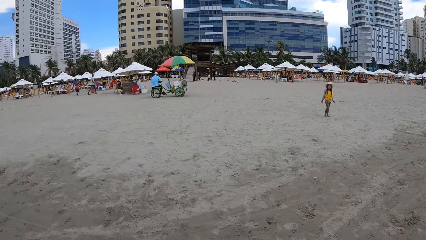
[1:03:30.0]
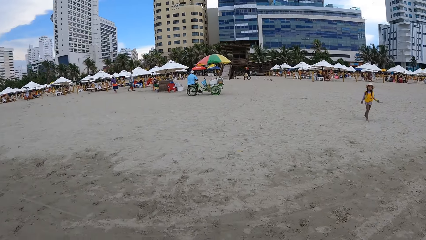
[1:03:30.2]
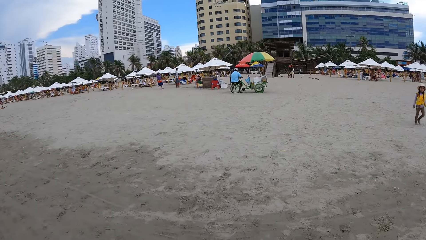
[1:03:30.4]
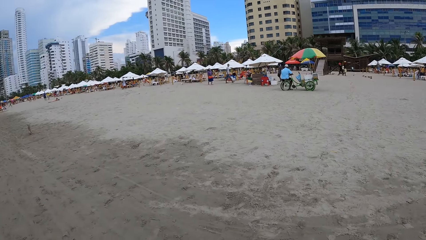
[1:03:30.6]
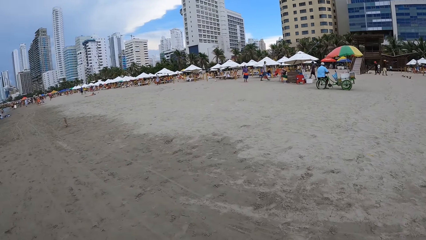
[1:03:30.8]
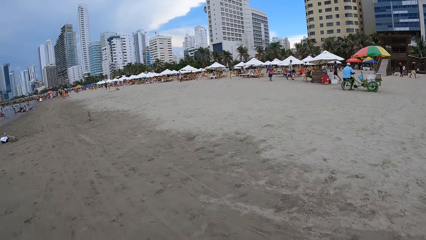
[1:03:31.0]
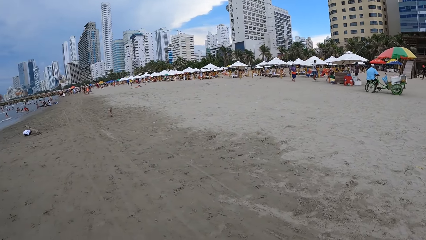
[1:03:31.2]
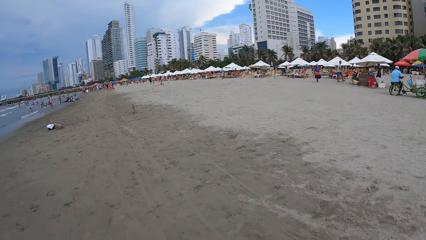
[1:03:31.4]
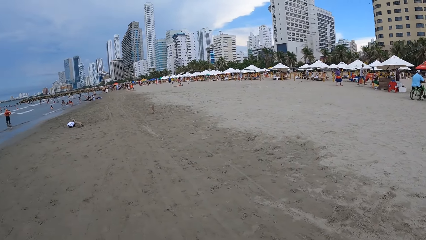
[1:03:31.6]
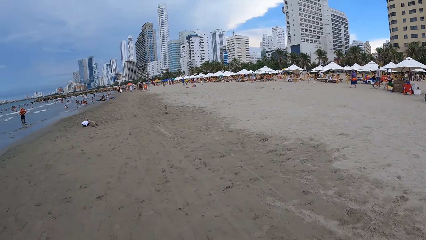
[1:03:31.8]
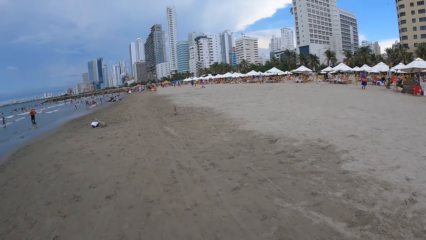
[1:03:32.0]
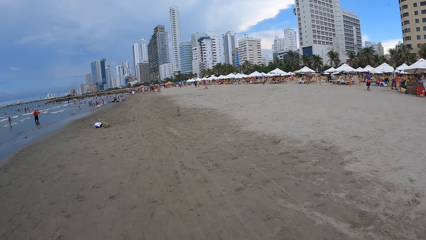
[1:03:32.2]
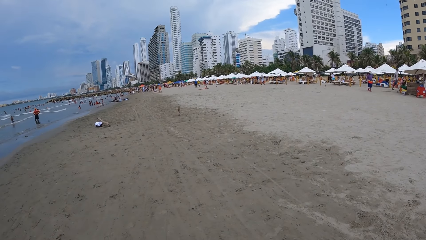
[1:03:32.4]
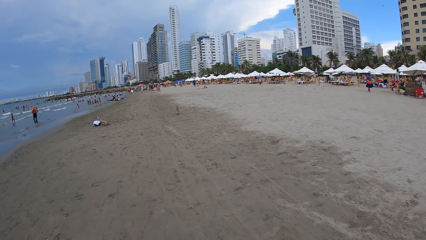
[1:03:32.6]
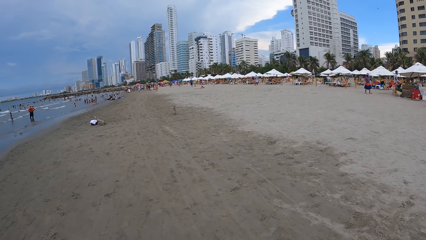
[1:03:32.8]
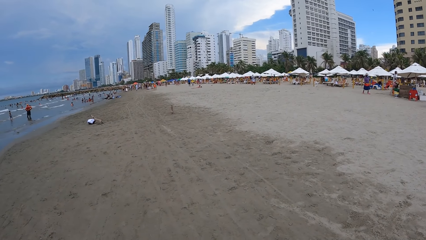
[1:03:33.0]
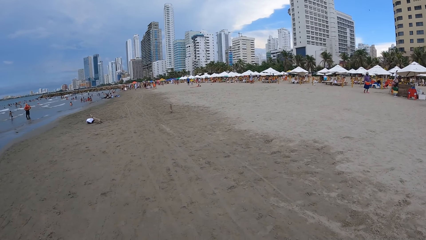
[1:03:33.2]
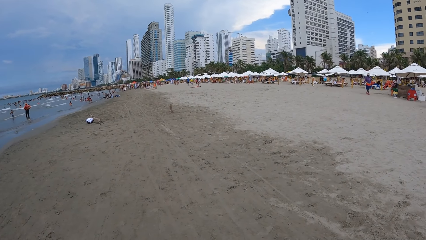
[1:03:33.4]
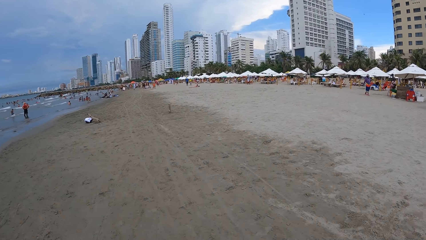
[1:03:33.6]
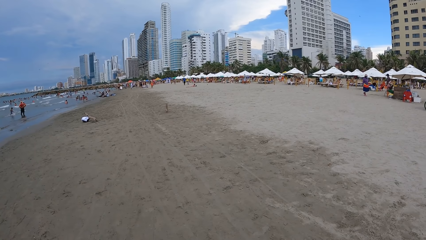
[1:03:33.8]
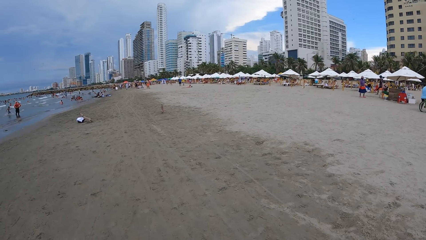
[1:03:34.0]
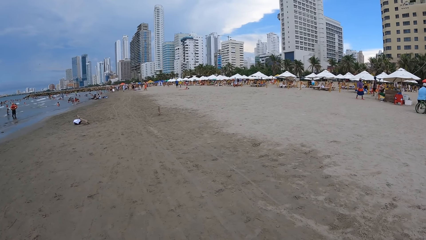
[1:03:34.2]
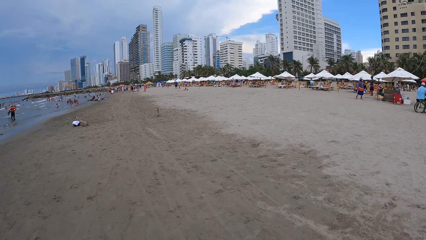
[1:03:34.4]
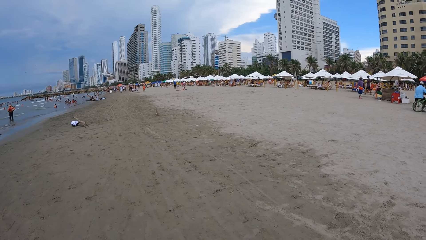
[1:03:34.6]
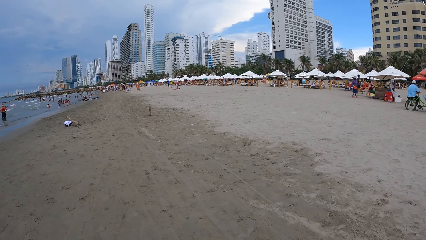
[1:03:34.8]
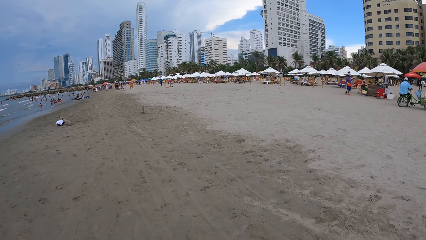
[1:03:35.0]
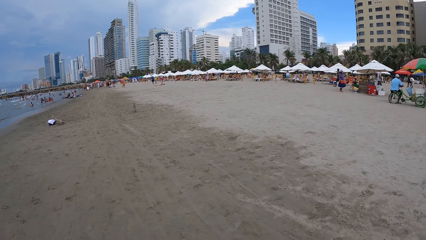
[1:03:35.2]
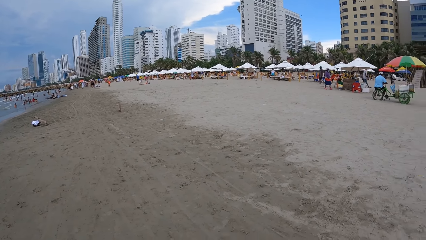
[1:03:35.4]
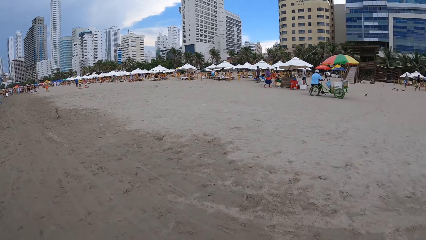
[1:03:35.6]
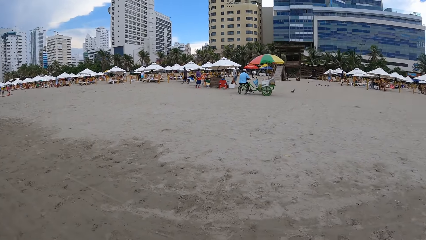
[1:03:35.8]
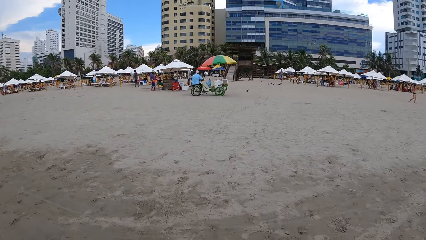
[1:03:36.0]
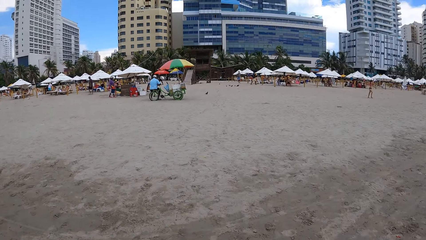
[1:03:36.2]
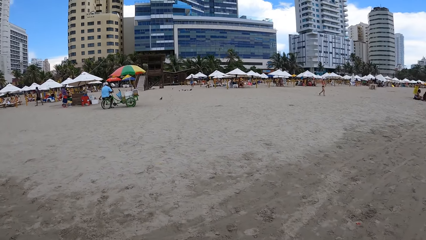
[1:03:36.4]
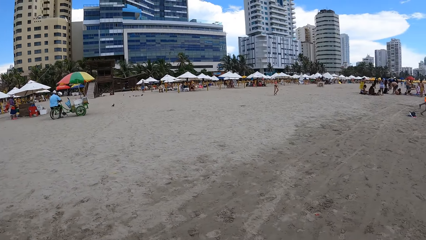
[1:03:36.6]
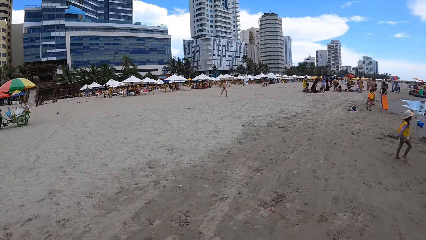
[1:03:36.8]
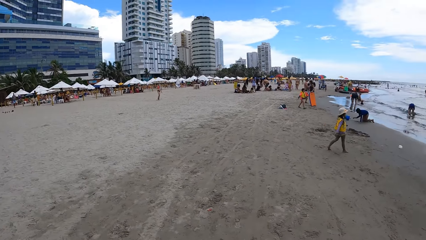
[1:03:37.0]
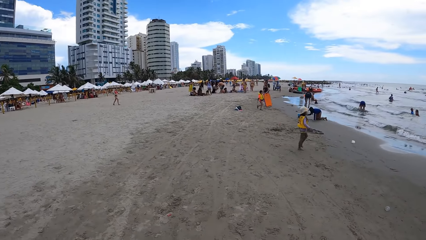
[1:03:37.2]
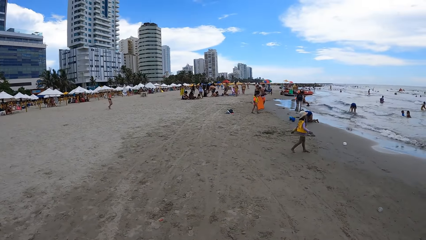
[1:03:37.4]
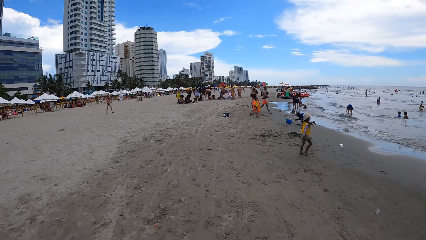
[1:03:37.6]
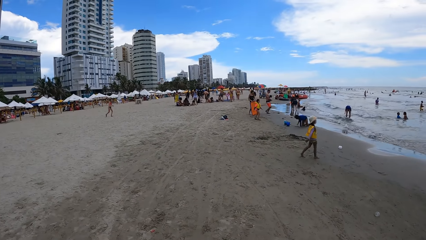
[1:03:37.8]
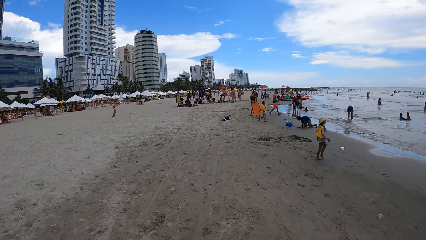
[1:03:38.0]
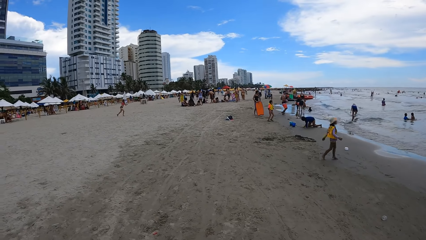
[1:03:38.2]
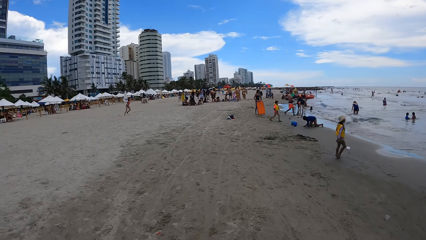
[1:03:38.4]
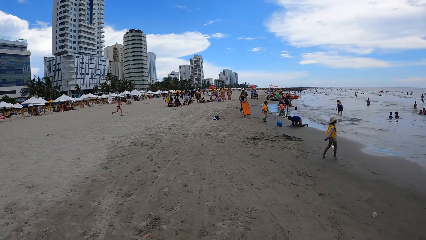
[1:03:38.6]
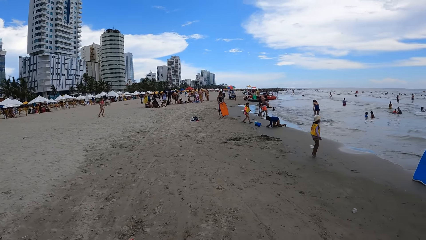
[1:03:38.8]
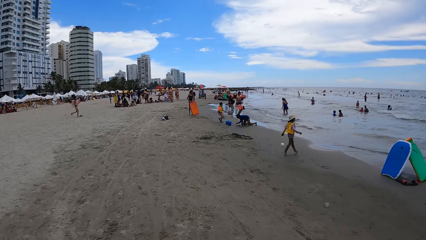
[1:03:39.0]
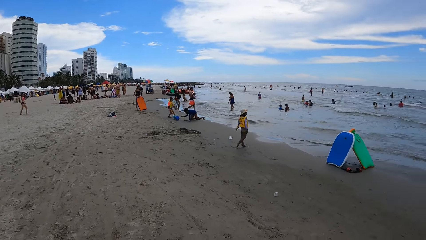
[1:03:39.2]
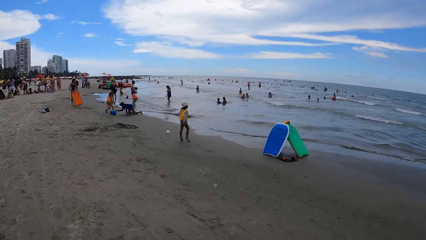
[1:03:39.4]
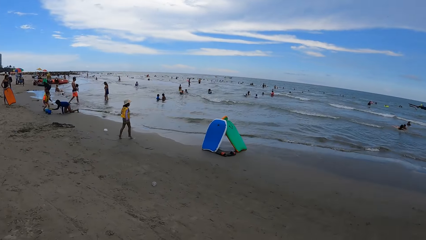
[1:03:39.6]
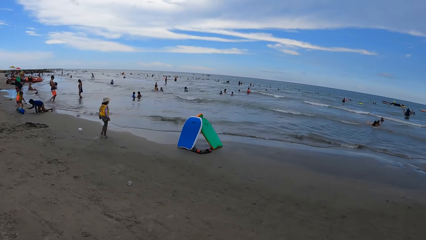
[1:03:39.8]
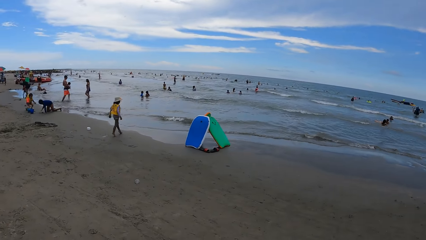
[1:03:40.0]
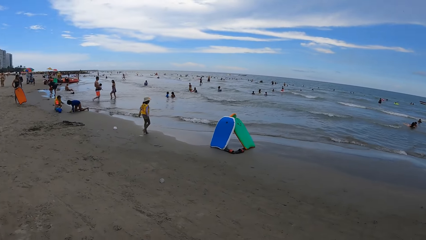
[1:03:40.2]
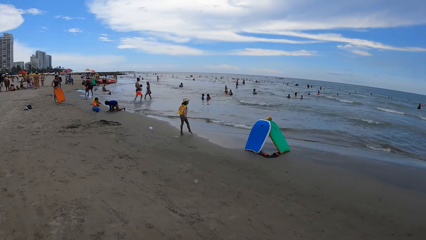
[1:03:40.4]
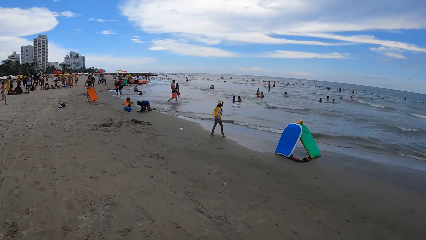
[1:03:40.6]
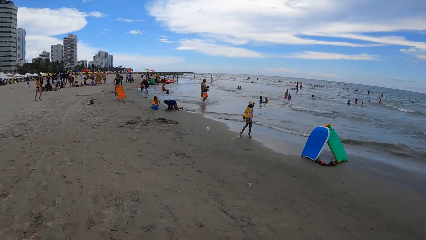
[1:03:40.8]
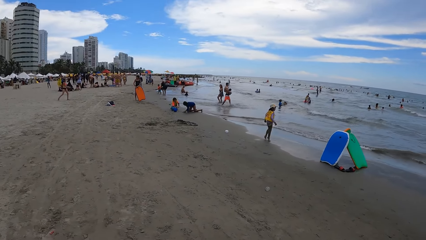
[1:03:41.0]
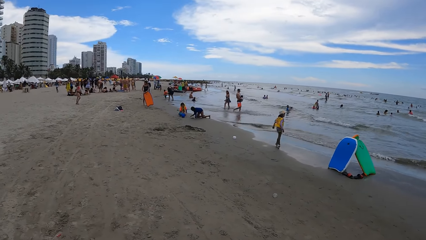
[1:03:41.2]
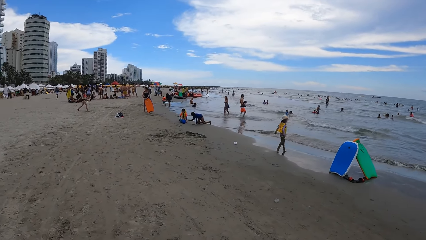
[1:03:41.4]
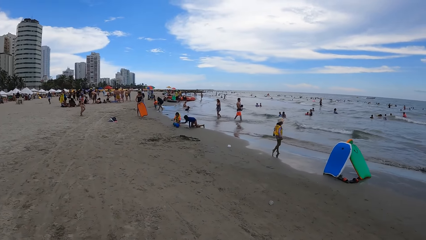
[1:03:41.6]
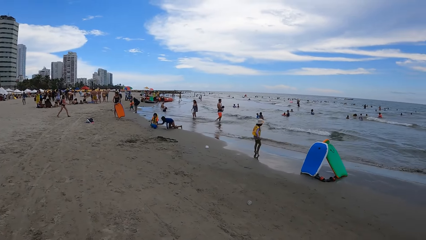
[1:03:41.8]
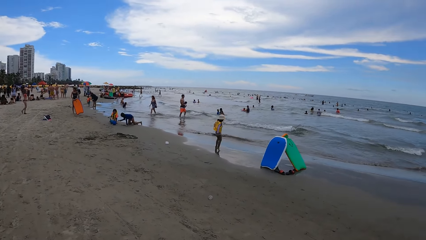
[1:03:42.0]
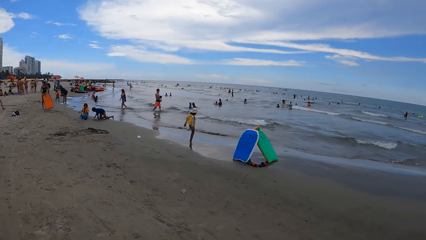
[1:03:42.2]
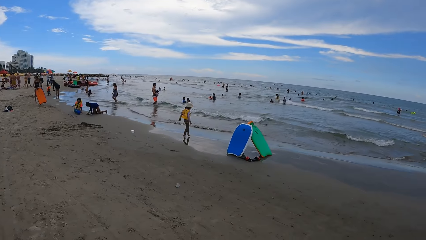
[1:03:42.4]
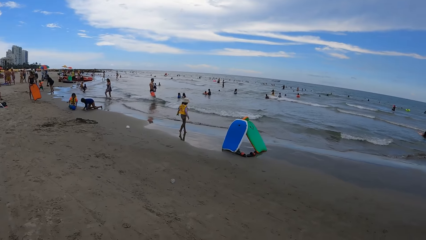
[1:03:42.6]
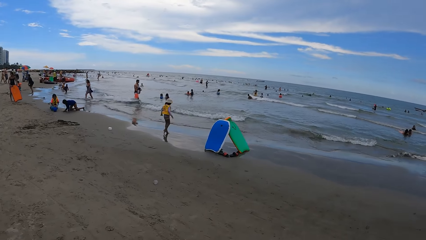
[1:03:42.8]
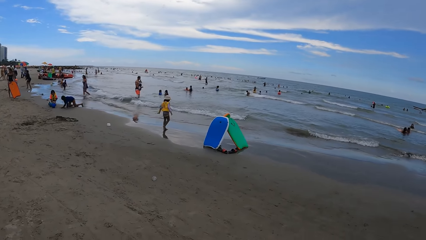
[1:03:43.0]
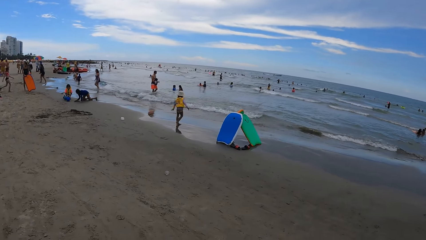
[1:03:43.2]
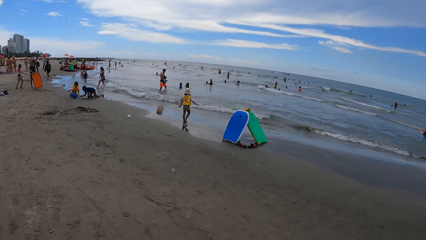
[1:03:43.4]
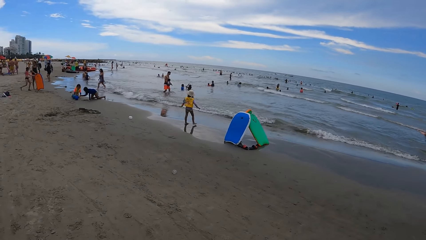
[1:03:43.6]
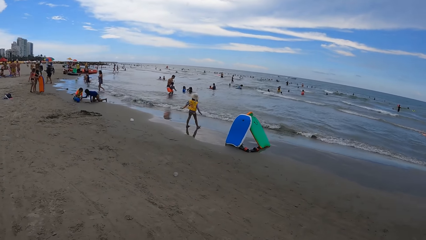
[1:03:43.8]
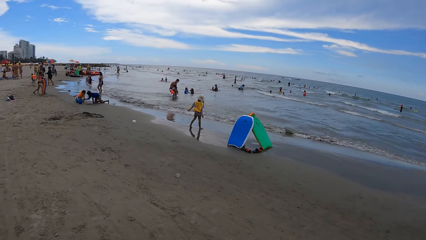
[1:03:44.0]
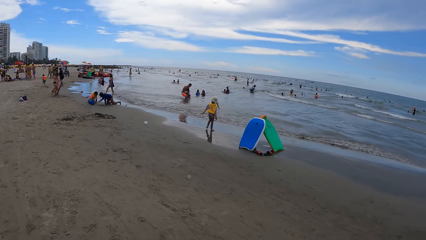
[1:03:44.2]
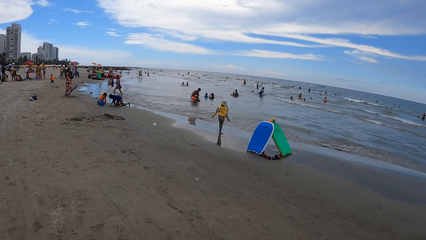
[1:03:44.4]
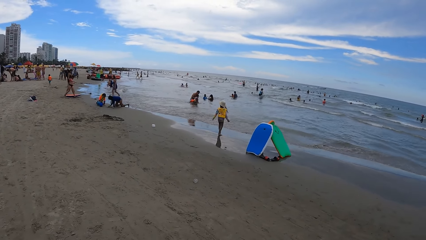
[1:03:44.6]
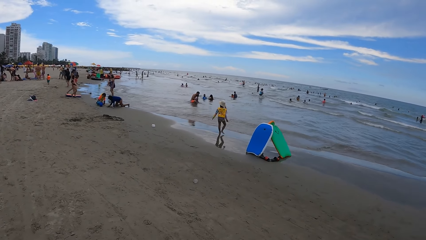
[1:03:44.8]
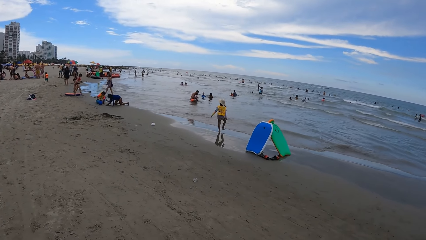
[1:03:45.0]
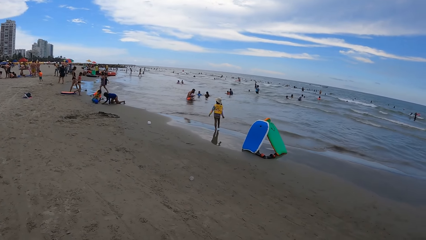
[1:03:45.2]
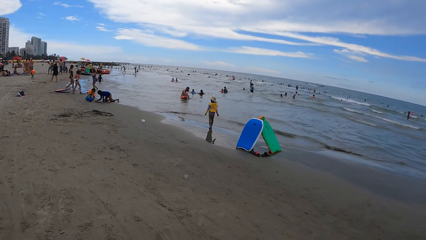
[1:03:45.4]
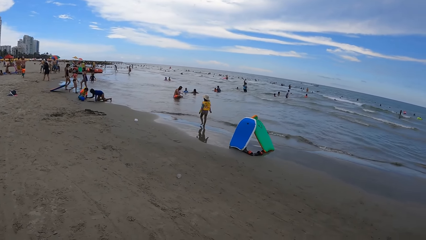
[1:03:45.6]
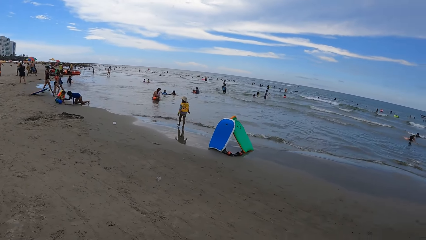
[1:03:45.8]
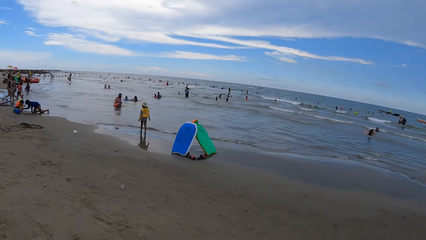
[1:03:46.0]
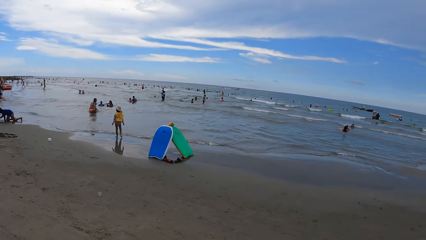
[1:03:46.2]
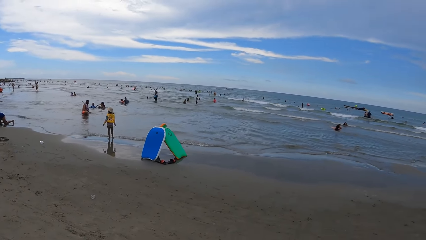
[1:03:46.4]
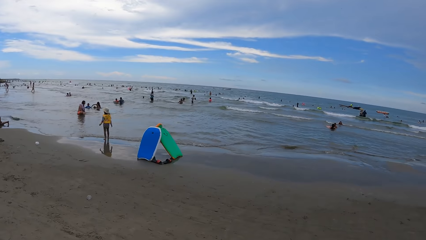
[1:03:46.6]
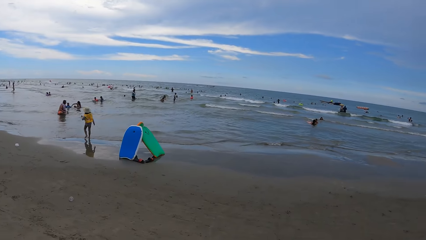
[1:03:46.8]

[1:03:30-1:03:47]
The camera wearer looks forward. They turn around. They look forward. They look right. They look forward. They look right.
